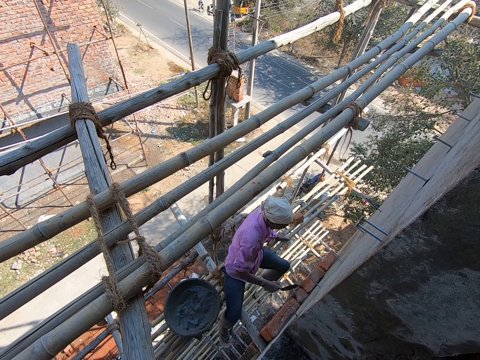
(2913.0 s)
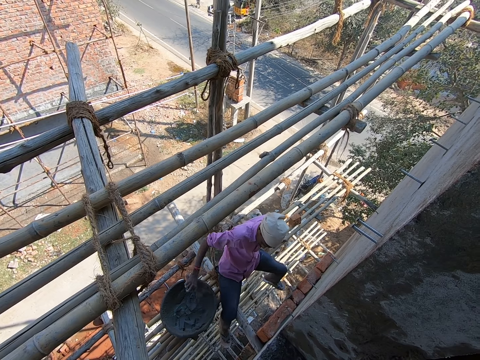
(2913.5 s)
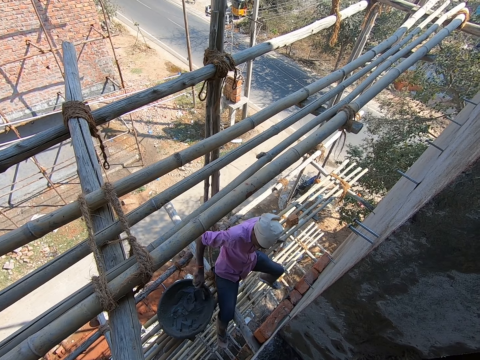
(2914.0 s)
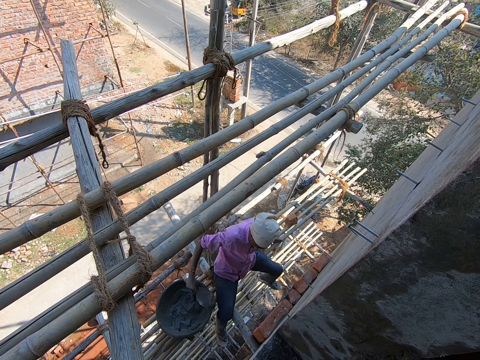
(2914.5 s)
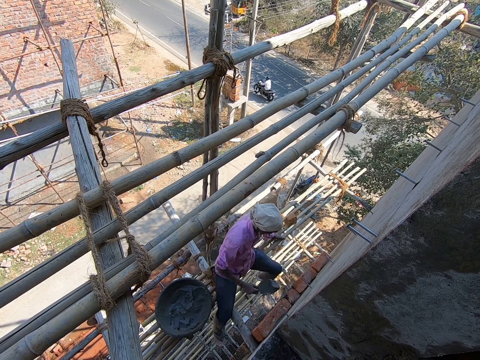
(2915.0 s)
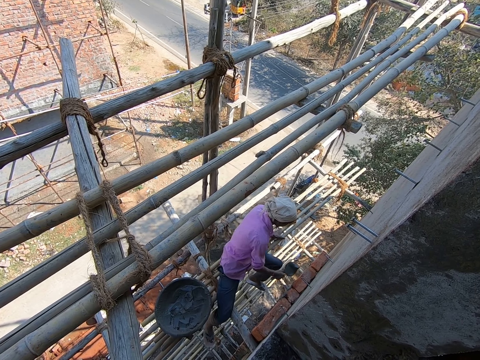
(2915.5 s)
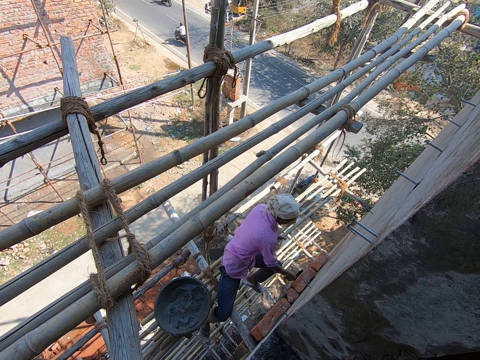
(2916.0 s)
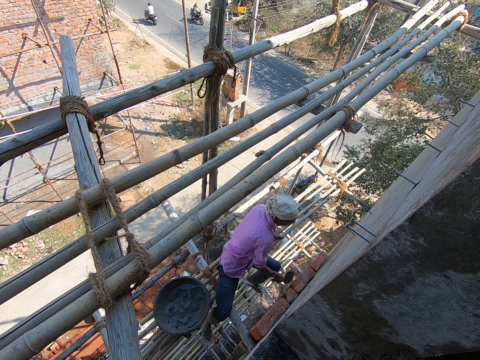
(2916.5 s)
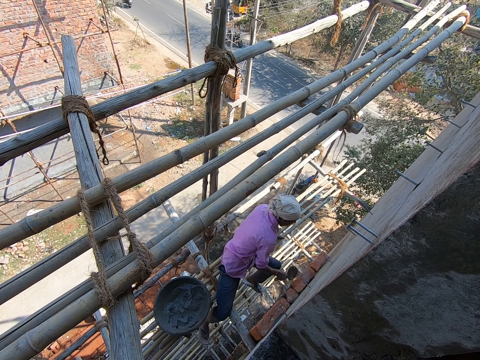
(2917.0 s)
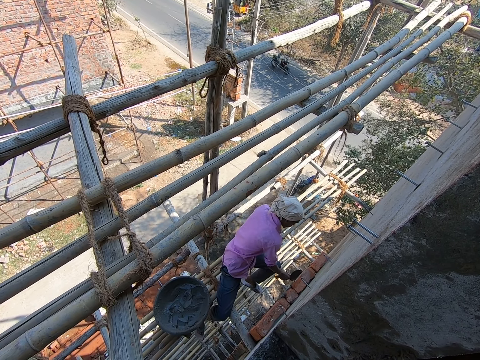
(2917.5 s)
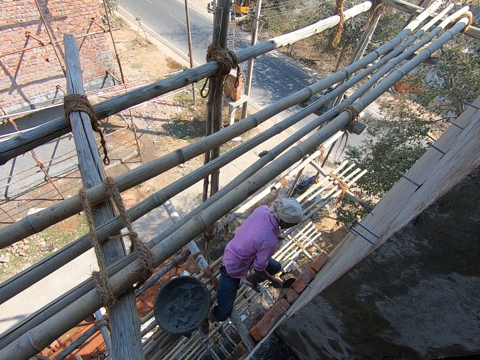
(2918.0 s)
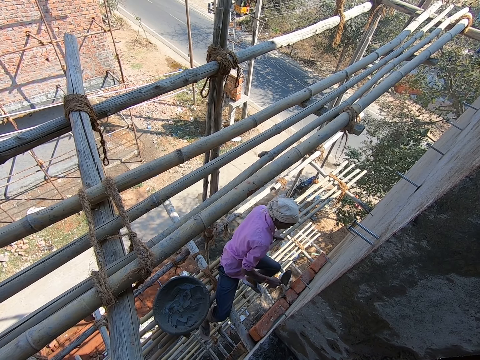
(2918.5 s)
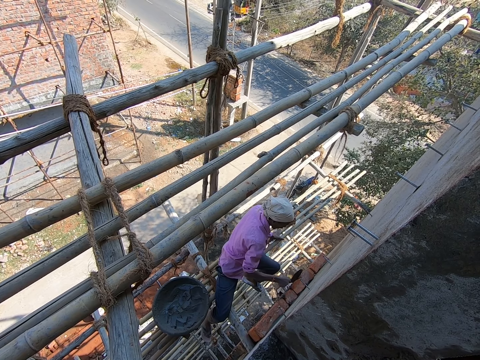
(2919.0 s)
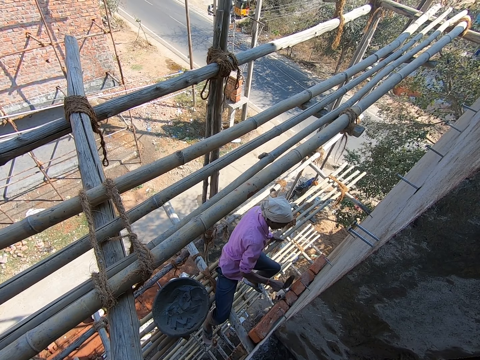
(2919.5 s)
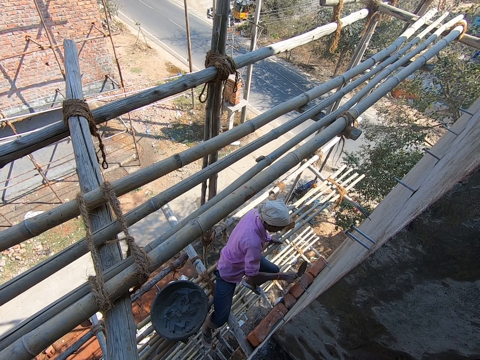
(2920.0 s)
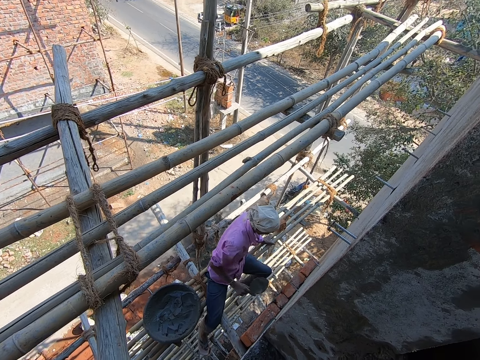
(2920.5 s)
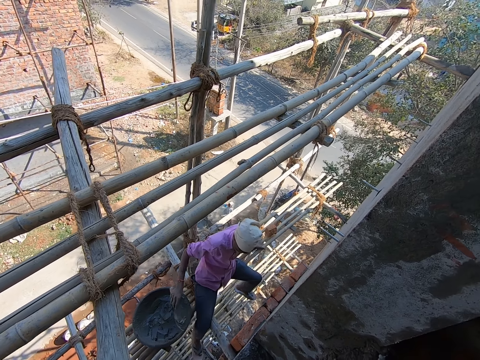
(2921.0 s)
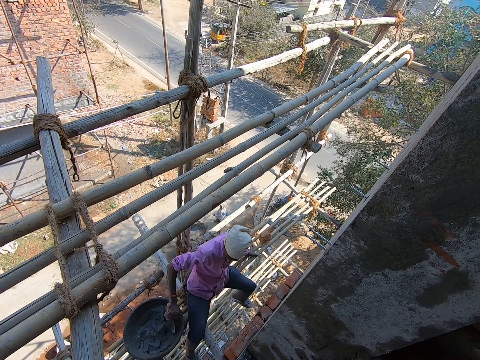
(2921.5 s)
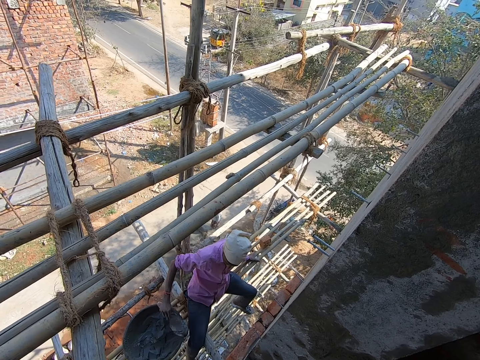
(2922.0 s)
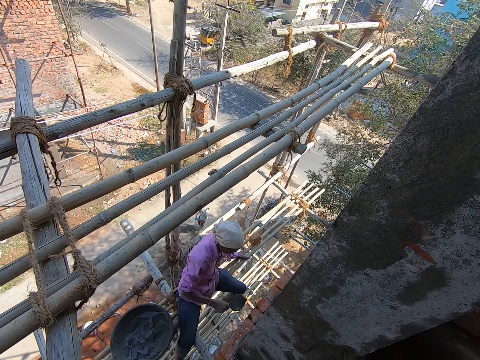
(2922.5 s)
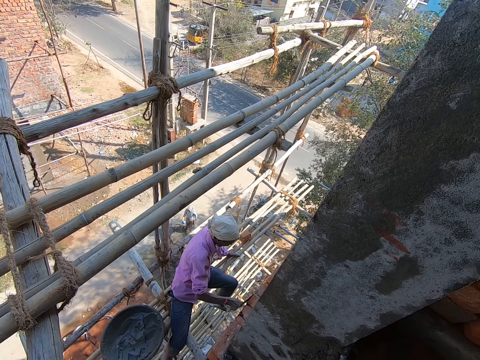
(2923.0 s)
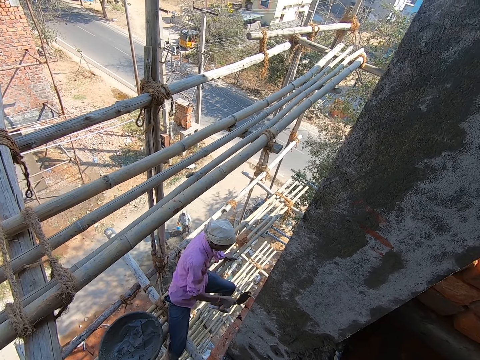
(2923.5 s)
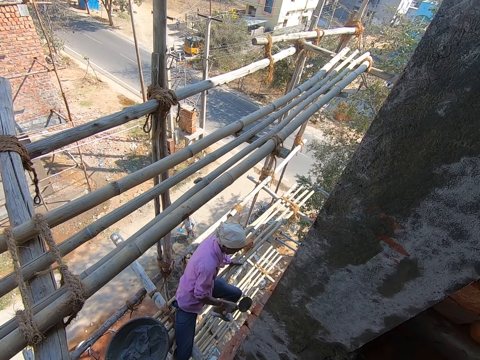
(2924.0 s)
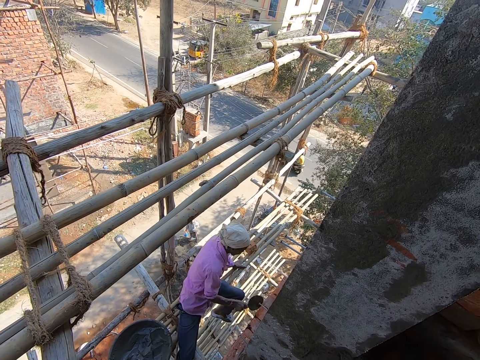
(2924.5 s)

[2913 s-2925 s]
The man puts the mortar on the trowel in his right hand on the brick on the wall. The man fixes the bricks on the wall. The man takes mortar from the head pan with the trowel in his right hand. The camera wearer picks the cement with the trowel. The man plasters the bricks on the wall with the mortar on the trowel in his right hand. The man fixes the bricks on the wall. The camera wearer picks the cement with the trowel. The man takes mortar from the head pan with the trowel in his right hand. The man plasters the bricks on the wall with the mortar on the trowel in his right hand. The man fixes the bricks on the wall.

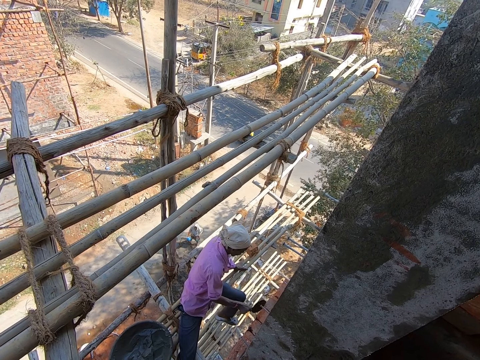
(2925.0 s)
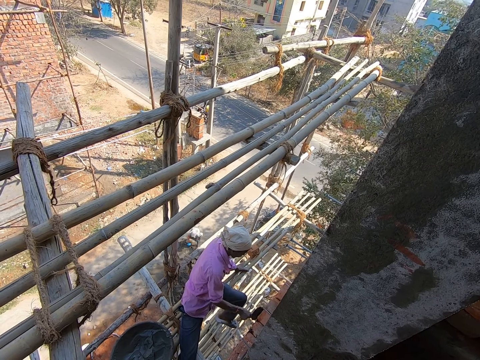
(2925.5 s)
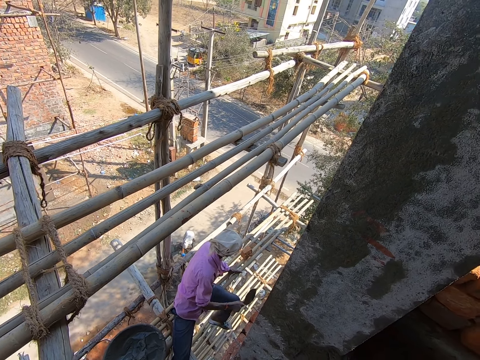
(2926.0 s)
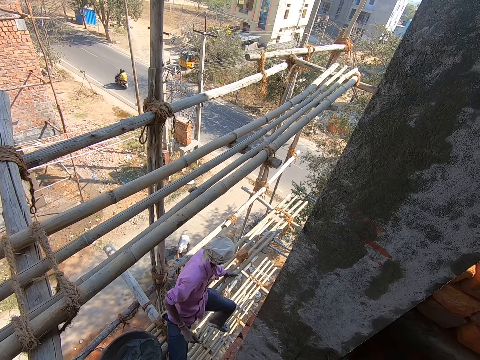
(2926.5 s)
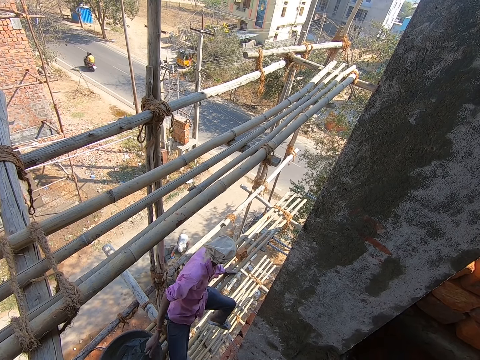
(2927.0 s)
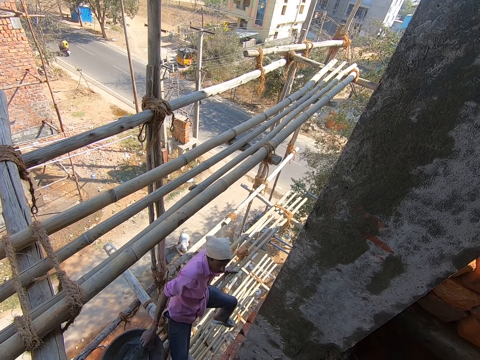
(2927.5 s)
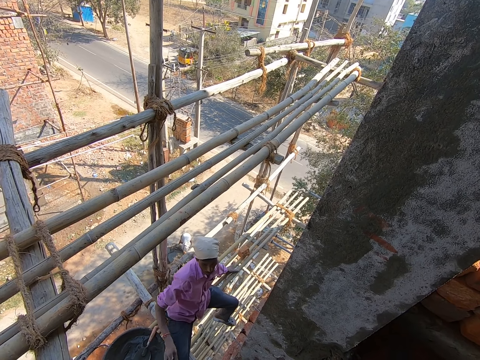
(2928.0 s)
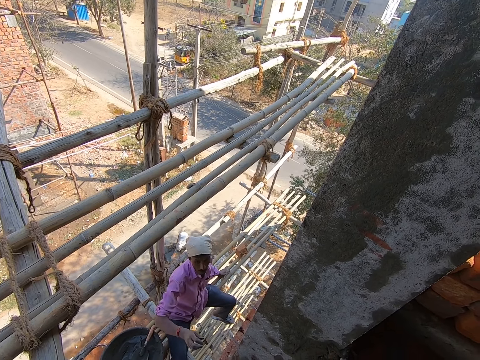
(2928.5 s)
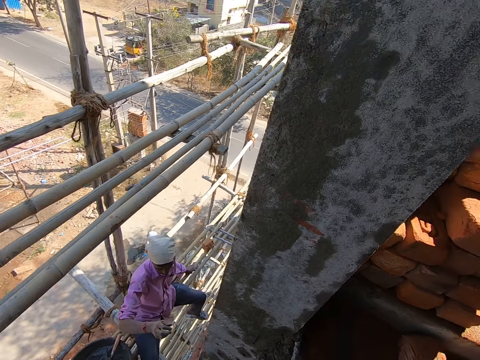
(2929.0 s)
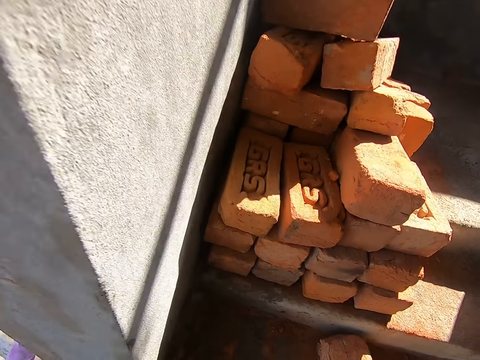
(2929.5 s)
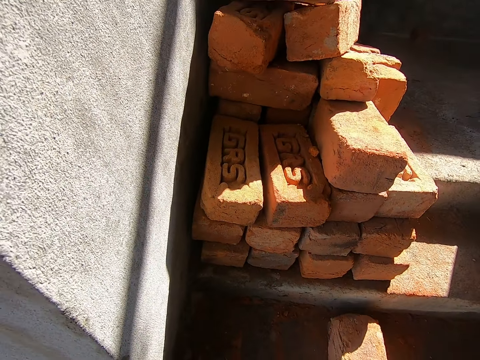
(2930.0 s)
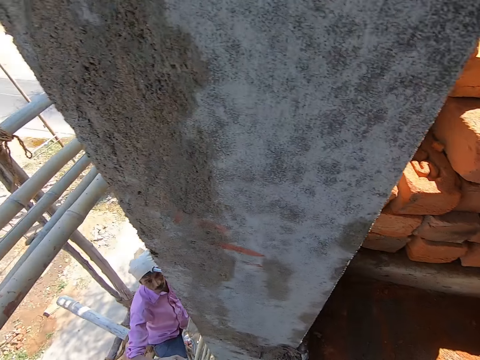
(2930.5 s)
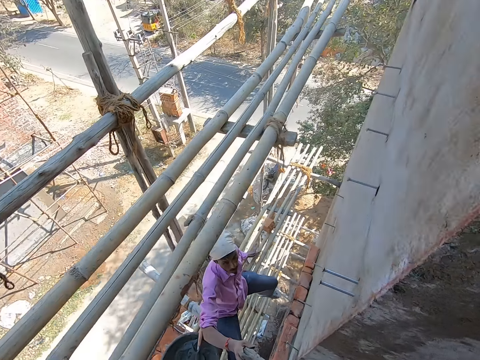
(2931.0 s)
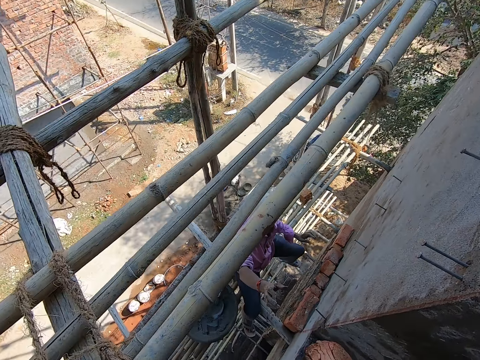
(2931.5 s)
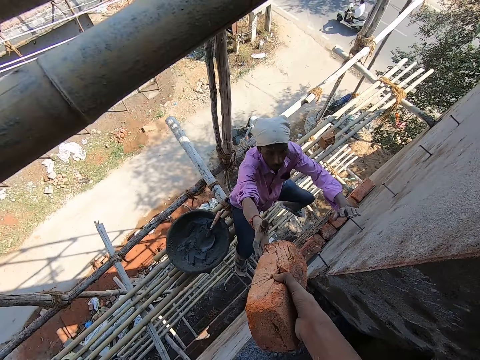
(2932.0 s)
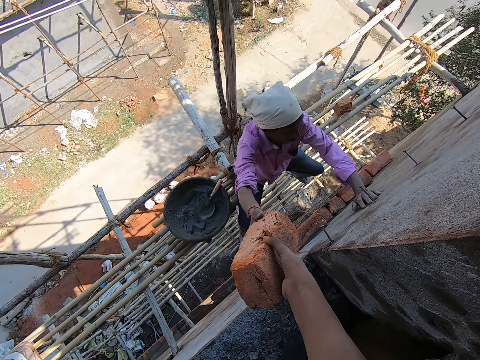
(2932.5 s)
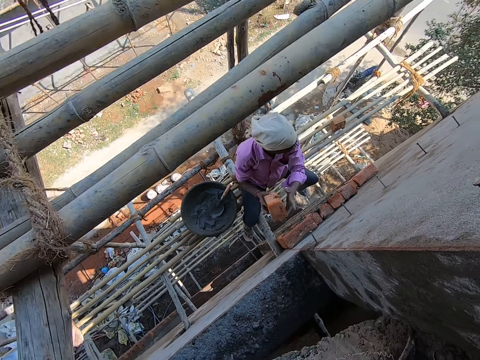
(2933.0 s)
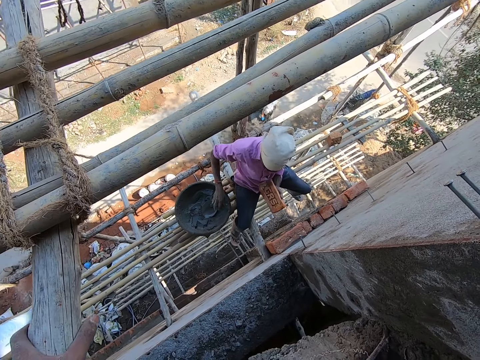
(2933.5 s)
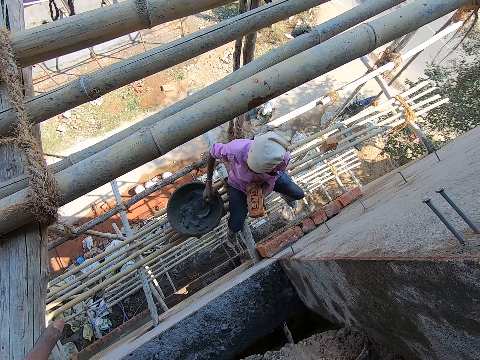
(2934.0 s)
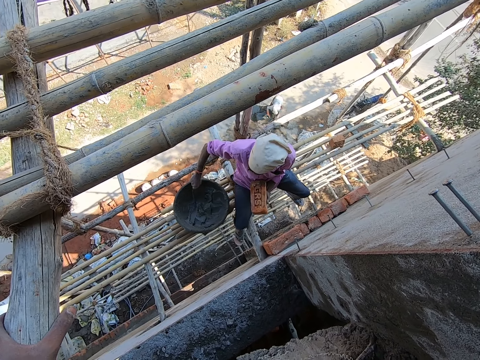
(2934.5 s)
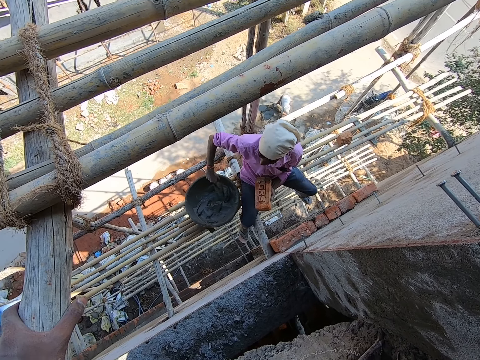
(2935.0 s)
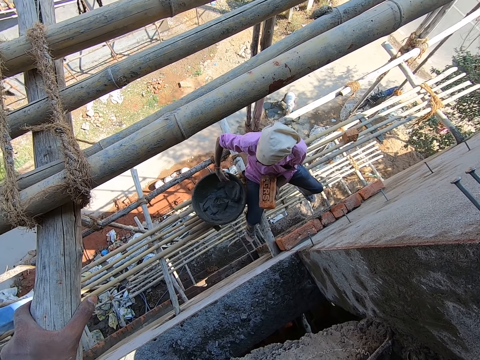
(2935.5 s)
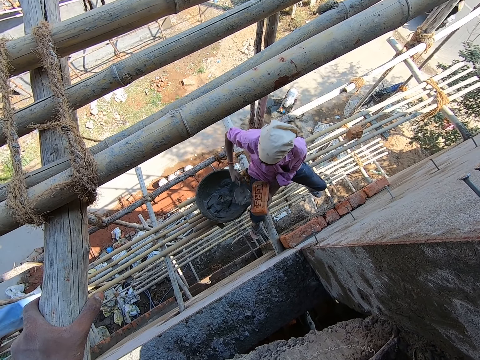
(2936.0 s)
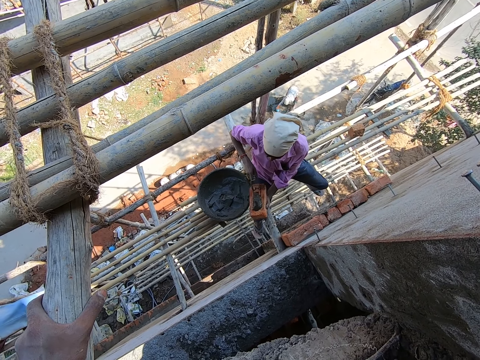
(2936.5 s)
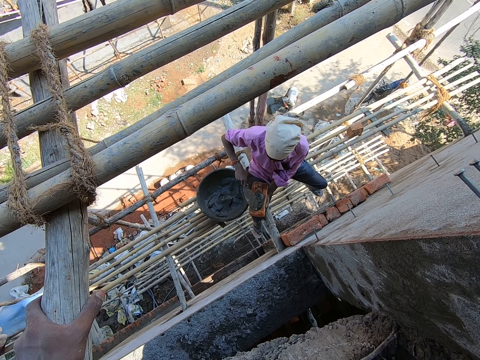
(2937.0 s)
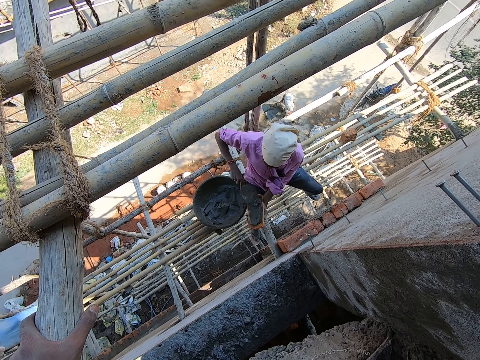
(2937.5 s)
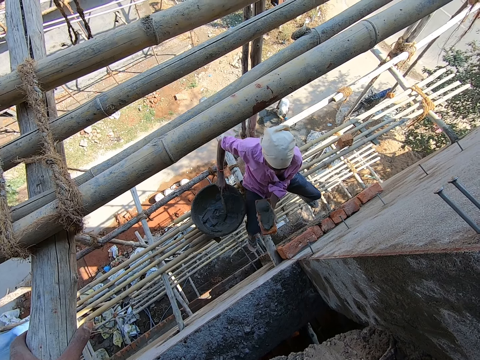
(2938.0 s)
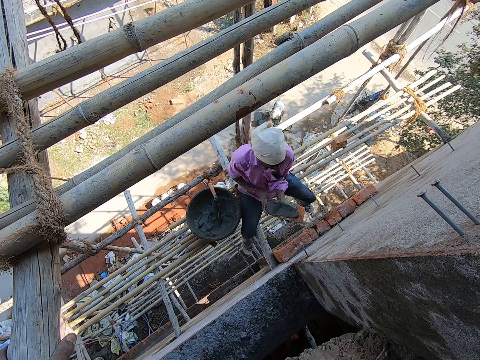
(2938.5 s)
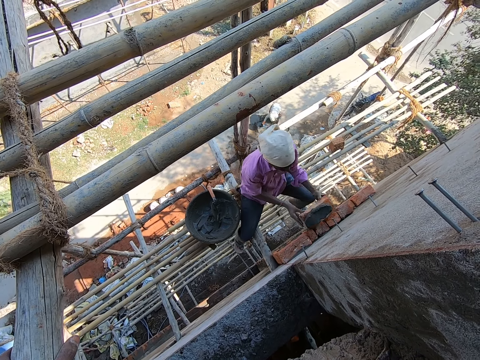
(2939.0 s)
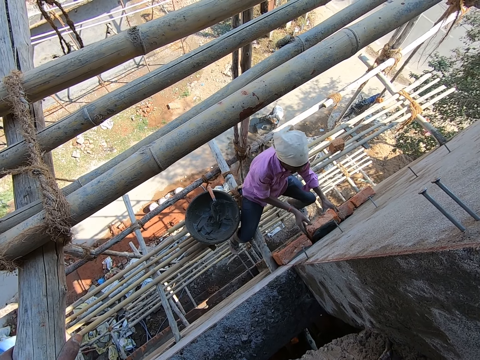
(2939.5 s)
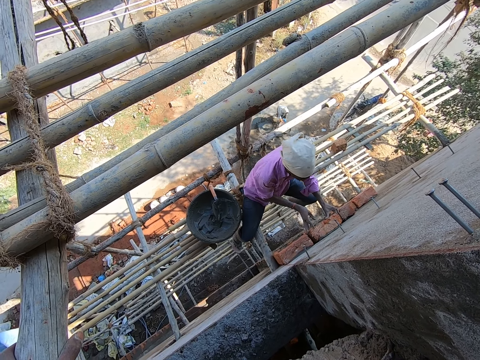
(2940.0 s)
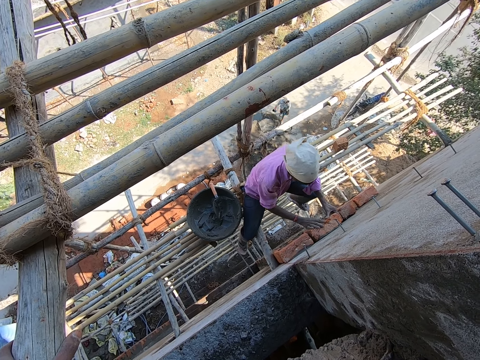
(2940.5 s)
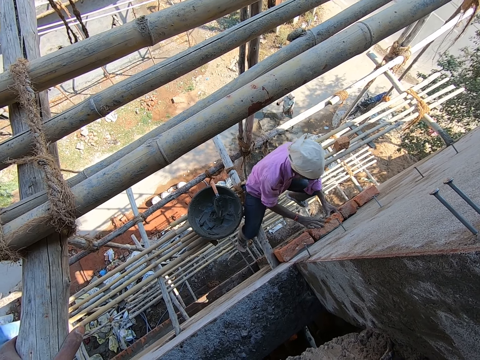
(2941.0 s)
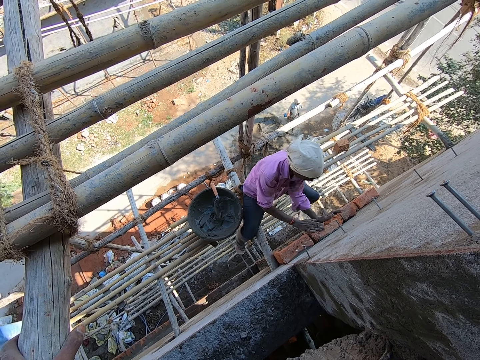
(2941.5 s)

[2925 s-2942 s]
A man looks around. The man drops the trowel in his right hand in the head pan. The camera wearer looks around. He picks a brick on the ground with his right hand. He passes the brick in his right hand to the man. The man passes the brick in his right hand to his left hand. The man picks the trowel in the head pan with his right hand. The camera wearer picks the trowel. The man takes mortar from the head pan with the trowel in his right hand. The camera wearer picks cement with the trowel. The man puts the mortar in the trowel on the brick in his left hand. The camera wearer puts the cement on the brick. The man drops the trowel in his right hand in the head pan. The camera wearer puts down the trowel. The man puts the brick on the wall with both hands. The camera wearer fixes the brick on the wall.
